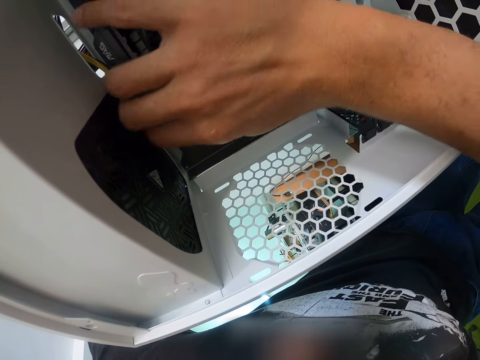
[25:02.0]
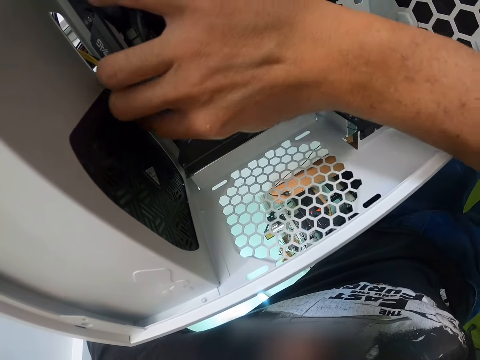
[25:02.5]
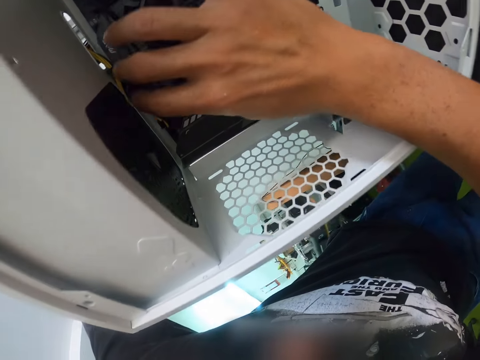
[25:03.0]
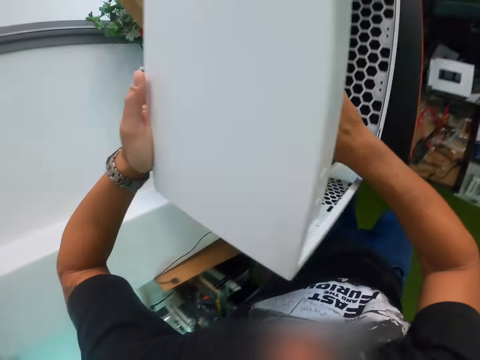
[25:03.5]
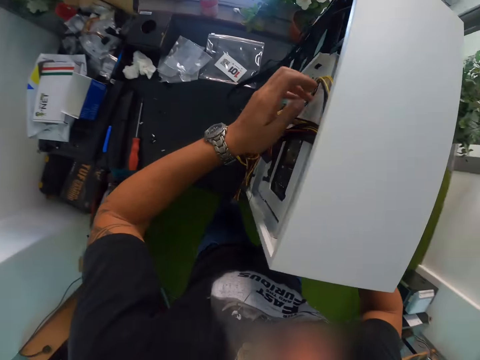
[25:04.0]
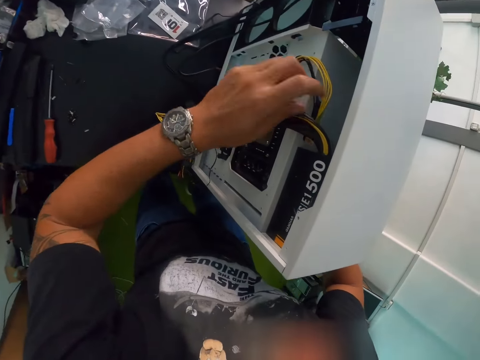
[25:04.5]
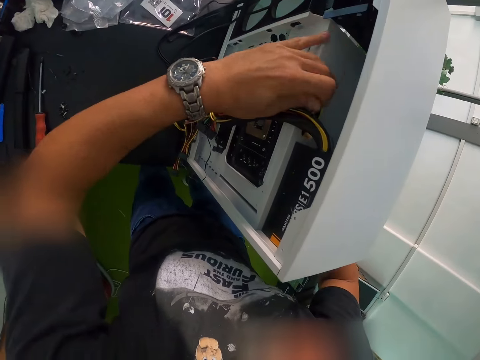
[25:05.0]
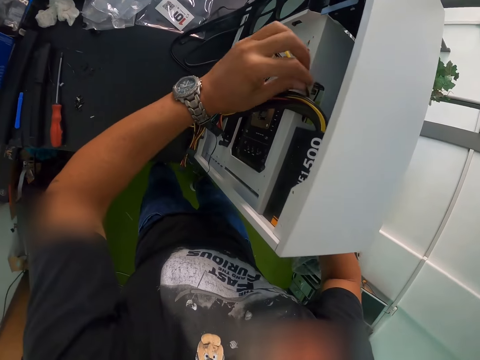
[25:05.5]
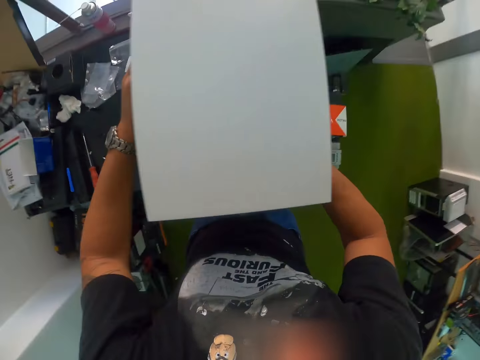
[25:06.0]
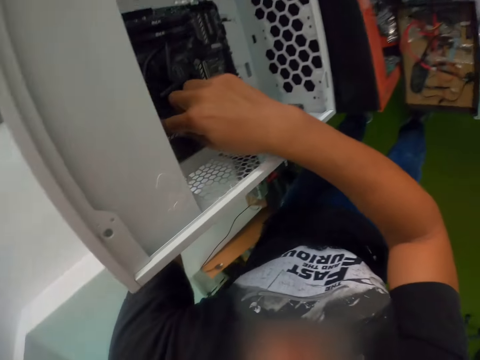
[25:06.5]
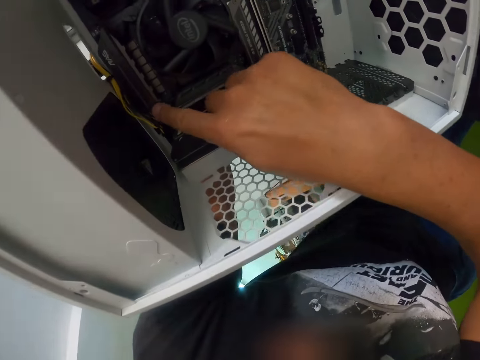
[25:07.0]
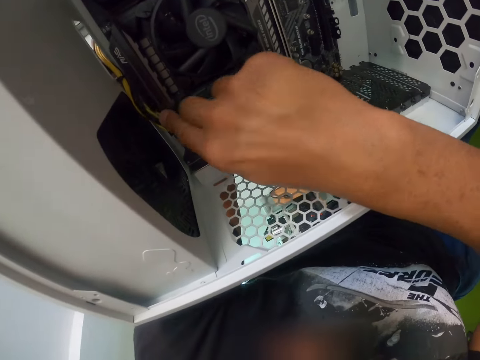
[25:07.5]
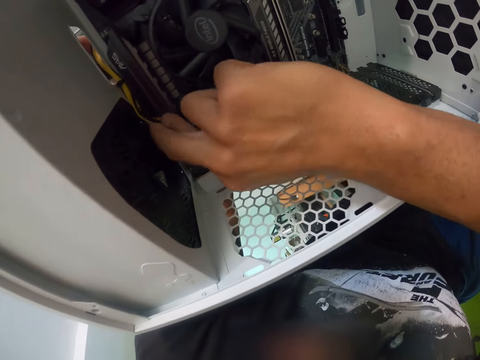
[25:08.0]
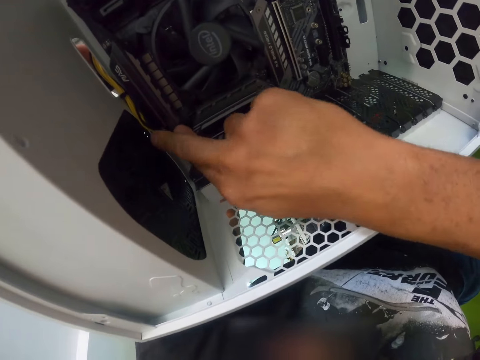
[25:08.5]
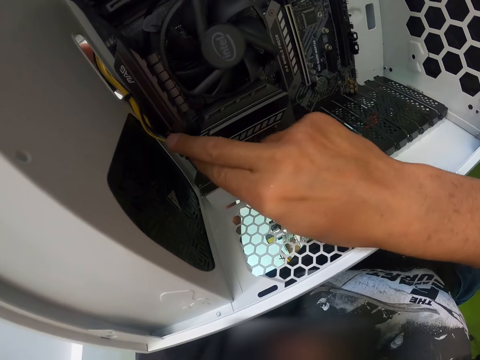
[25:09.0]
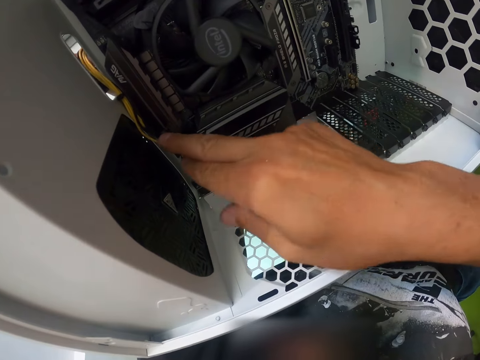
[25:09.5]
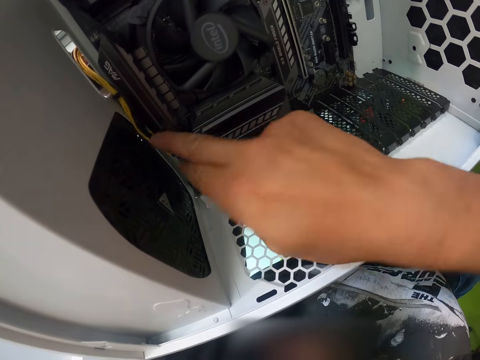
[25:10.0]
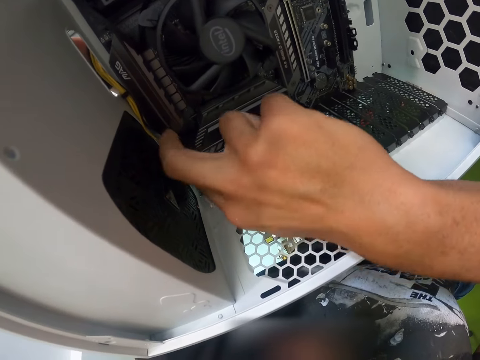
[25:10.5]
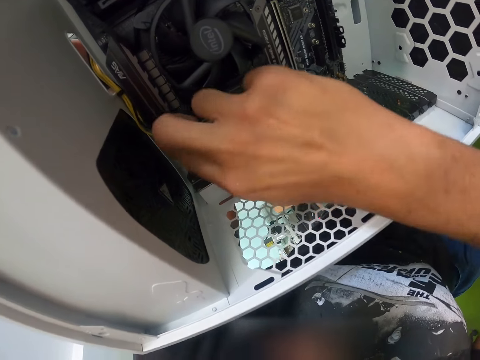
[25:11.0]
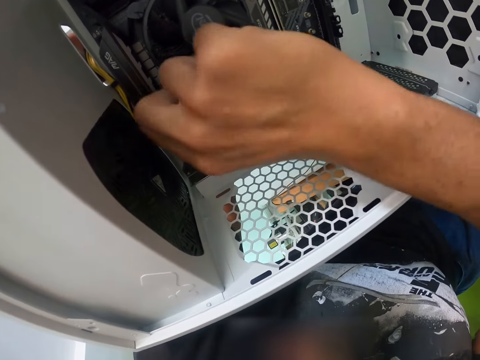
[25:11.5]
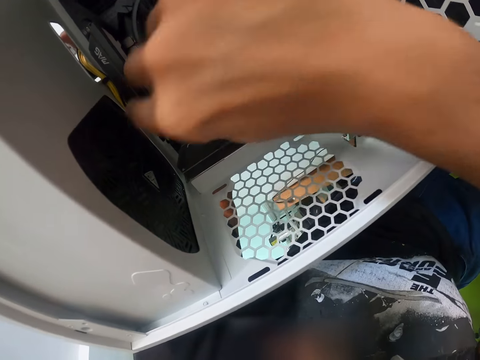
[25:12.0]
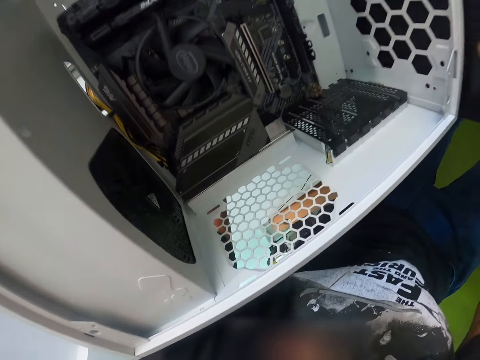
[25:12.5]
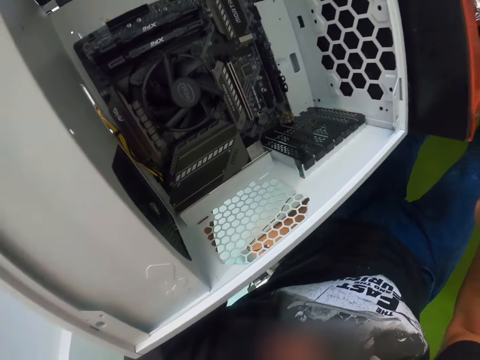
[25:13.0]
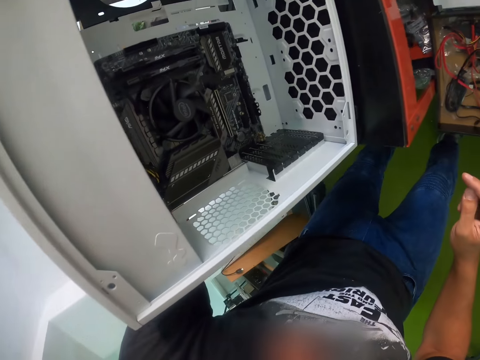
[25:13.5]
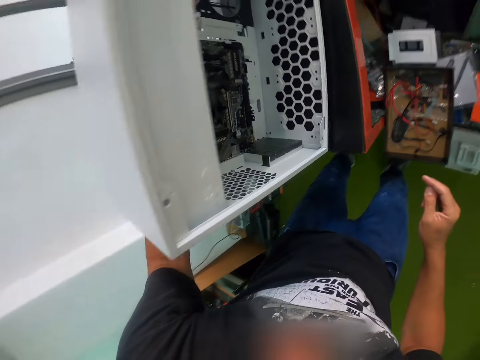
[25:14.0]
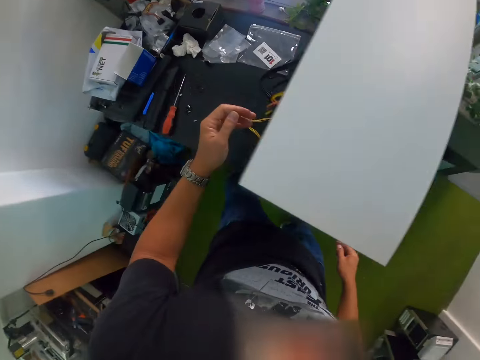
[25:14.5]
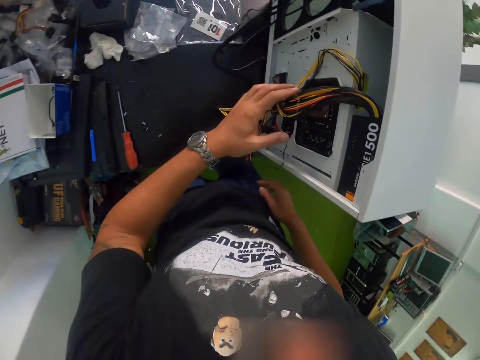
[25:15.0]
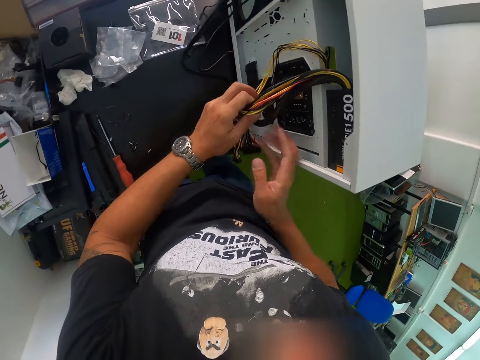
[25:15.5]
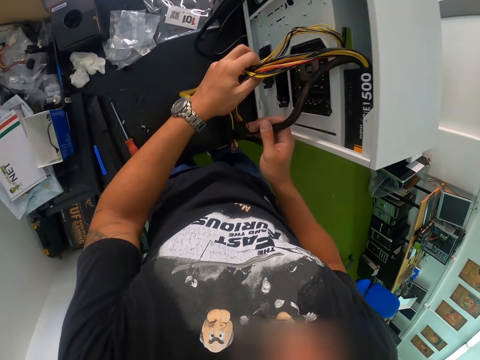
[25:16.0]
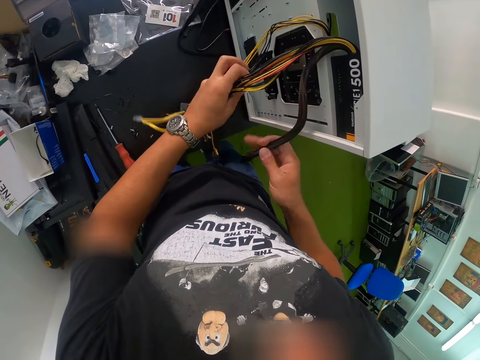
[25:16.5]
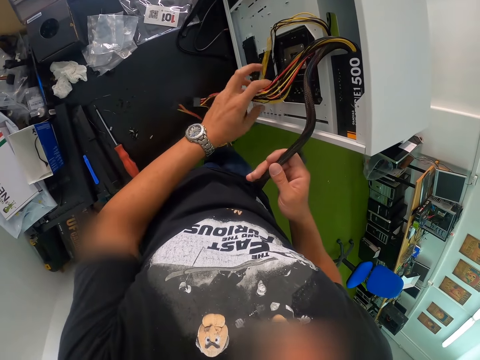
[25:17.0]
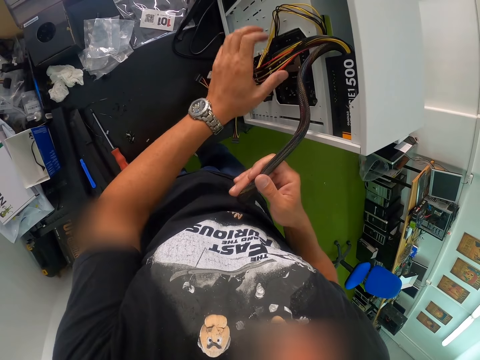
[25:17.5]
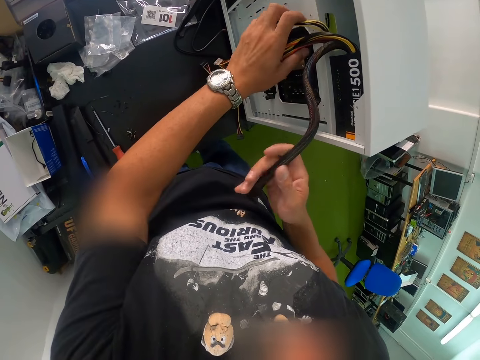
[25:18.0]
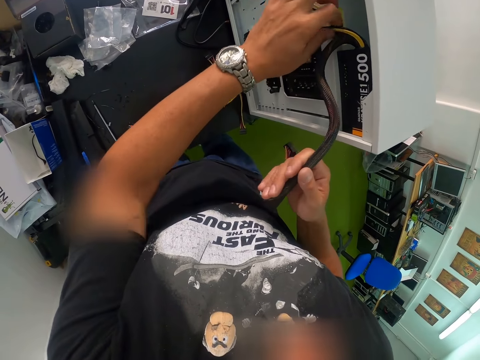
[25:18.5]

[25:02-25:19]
The camera wearer arranges the wire in the computer case with his left hand. He arranges the wires from the computer case with both hands.

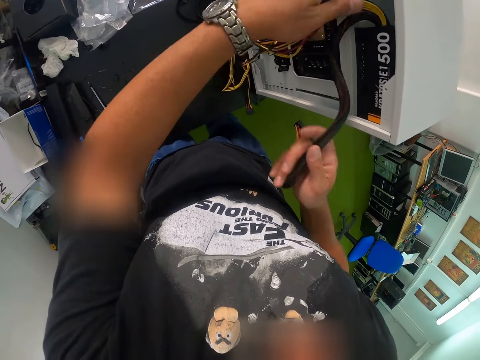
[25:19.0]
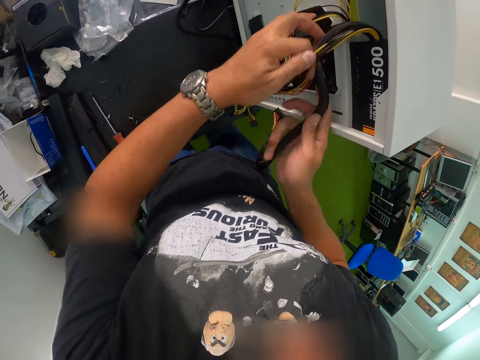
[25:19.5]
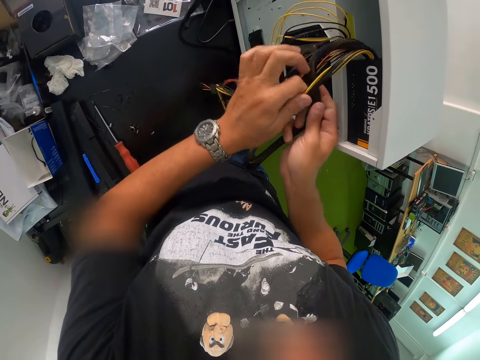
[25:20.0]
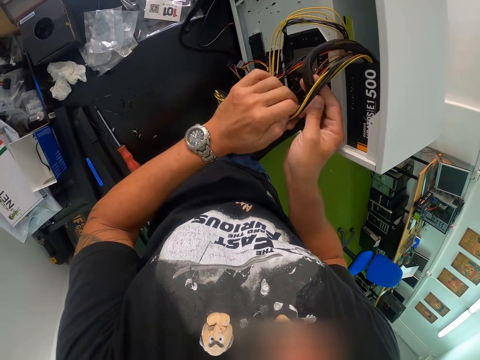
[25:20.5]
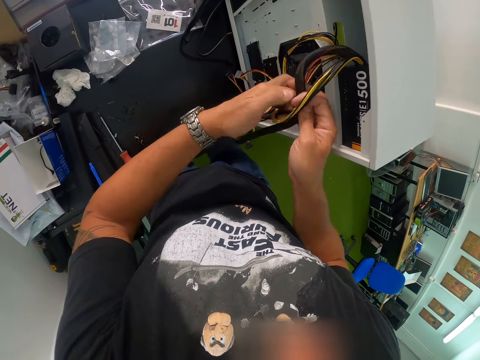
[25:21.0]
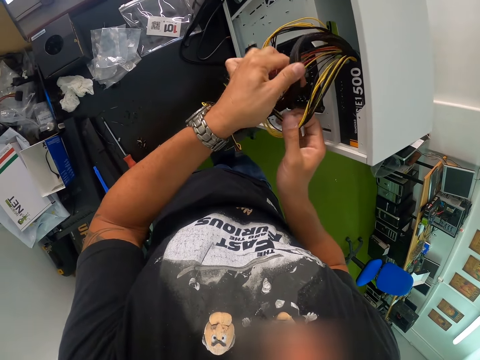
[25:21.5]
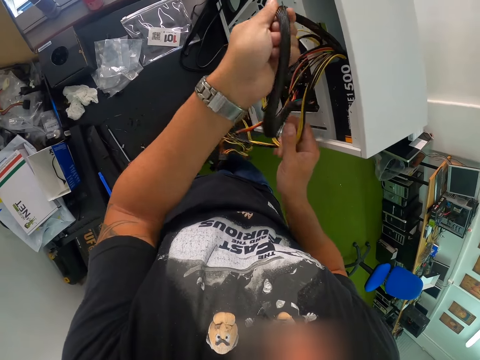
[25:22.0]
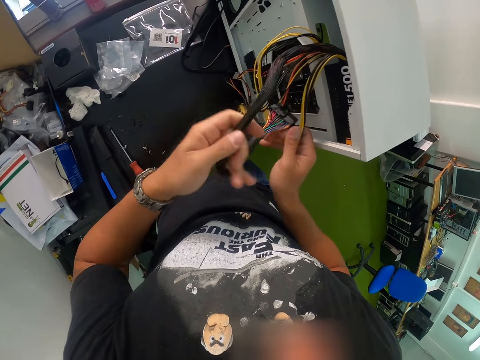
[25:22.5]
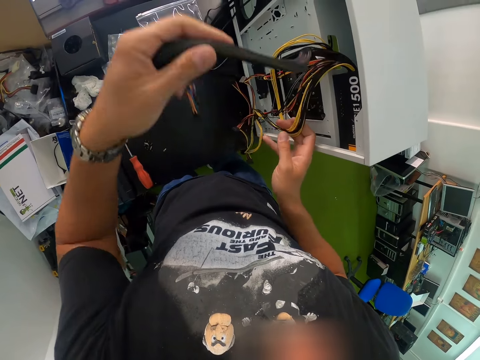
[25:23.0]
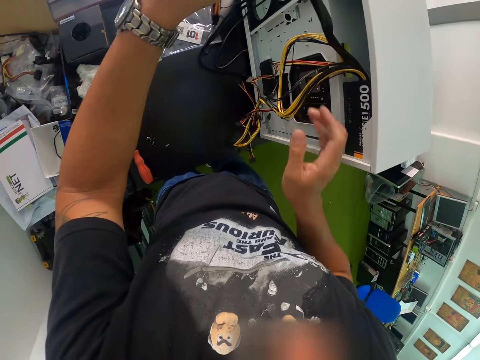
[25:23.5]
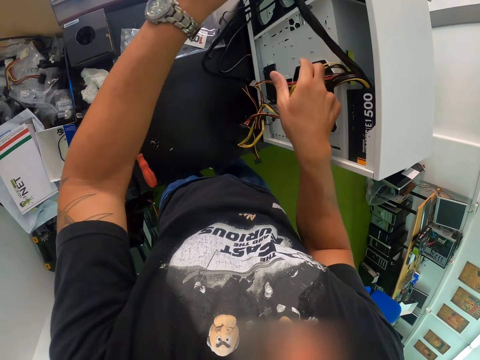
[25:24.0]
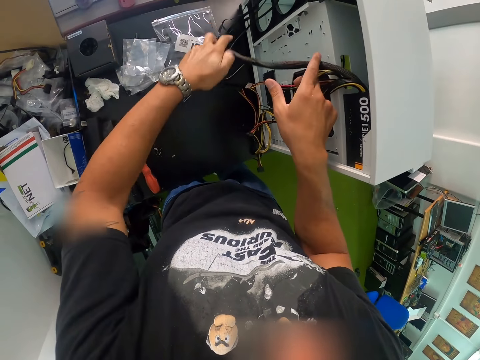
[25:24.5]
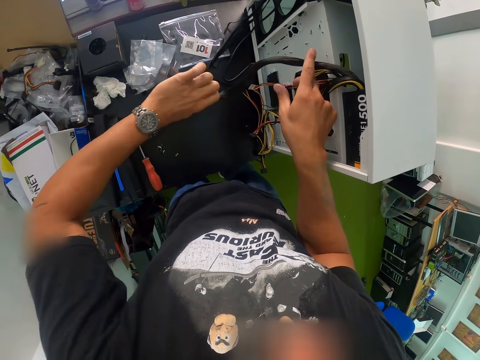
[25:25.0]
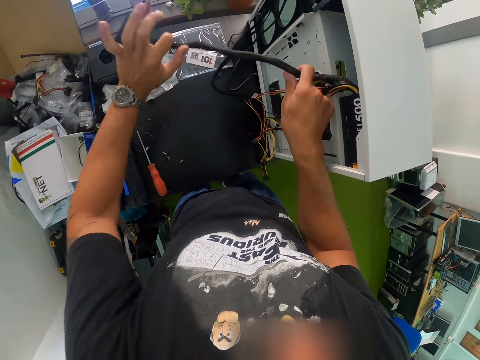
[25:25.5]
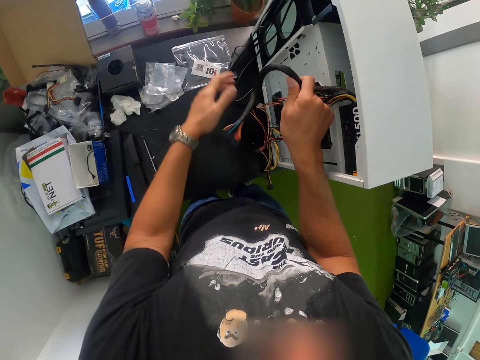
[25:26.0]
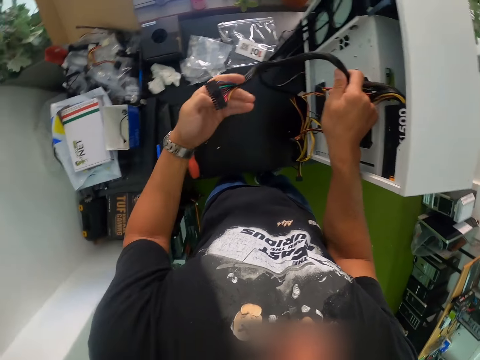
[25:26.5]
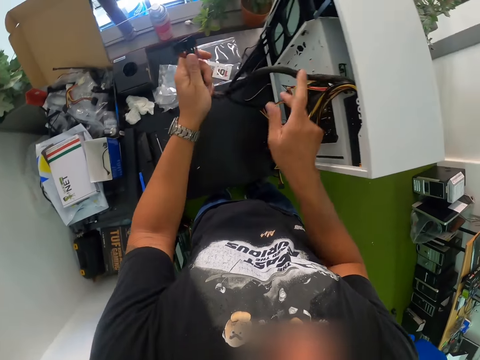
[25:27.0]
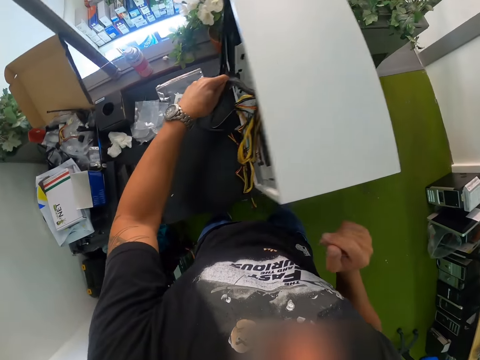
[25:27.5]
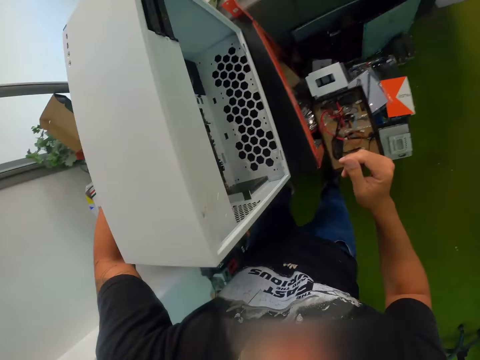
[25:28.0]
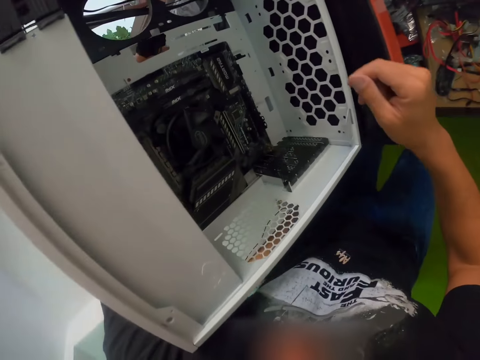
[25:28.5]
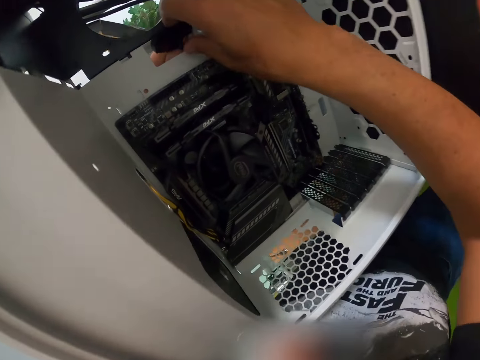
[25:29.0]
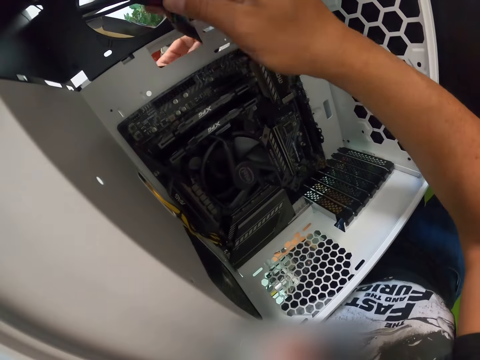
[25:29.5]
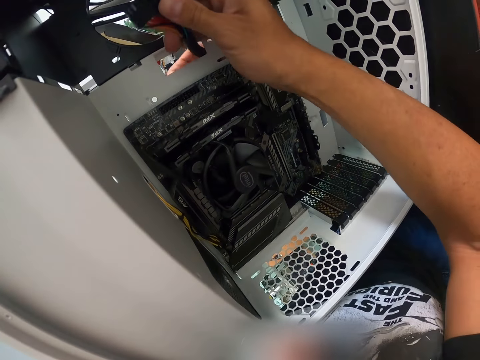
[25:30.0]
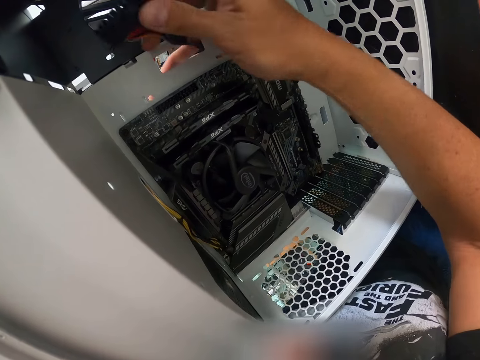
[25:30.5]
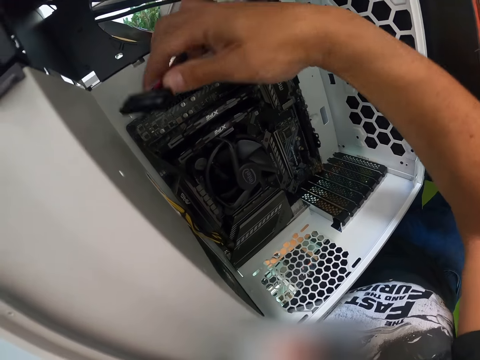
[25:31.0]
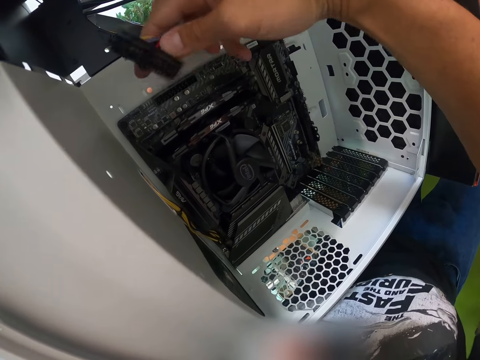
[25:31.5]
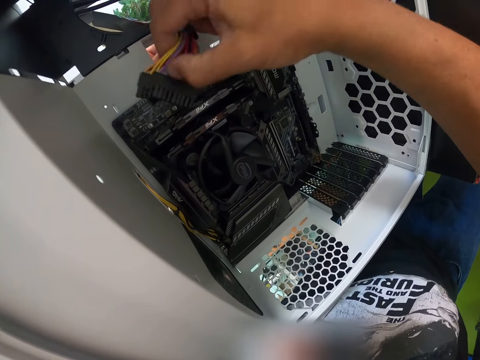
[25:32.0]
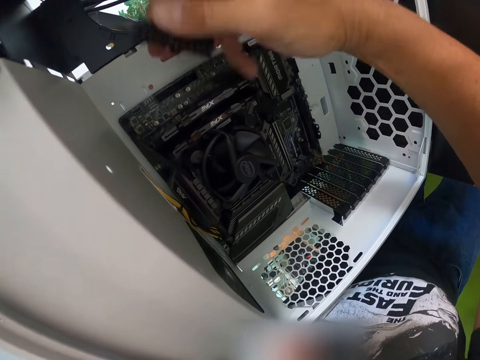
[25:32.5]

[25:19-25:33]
The camera wearer pulls out a wire connector from the computer case with his right hand.
